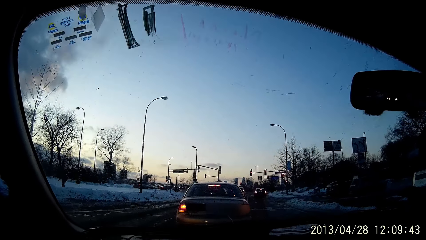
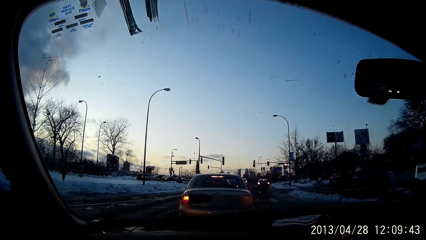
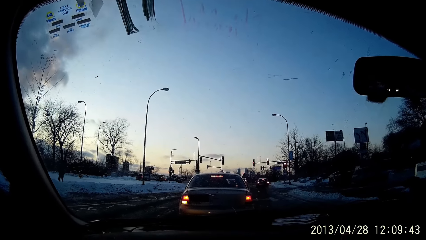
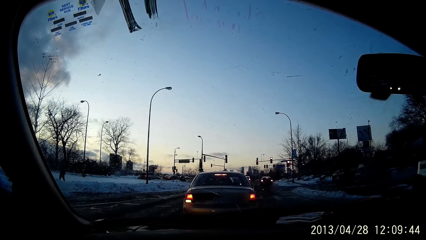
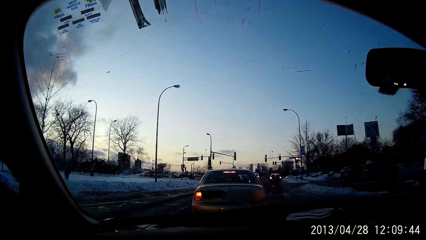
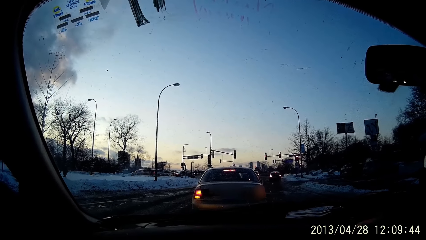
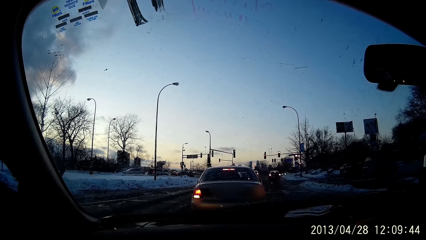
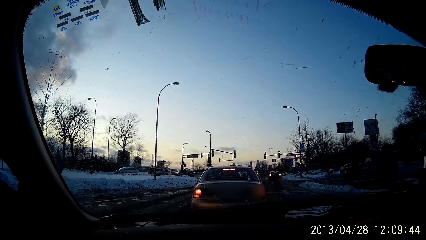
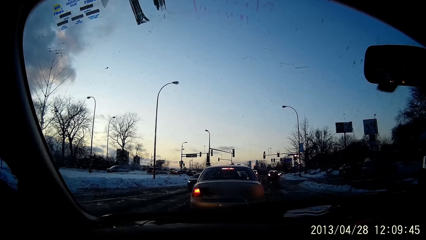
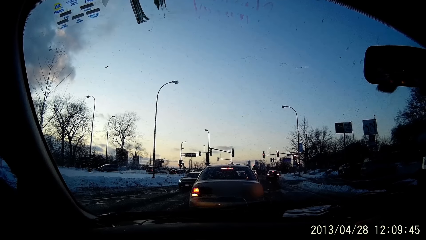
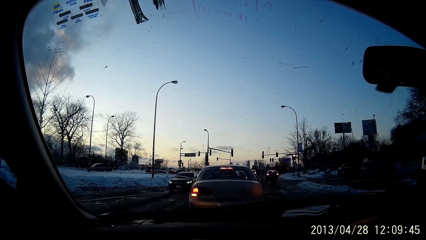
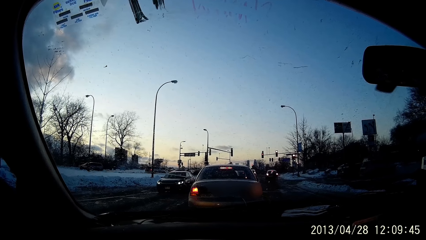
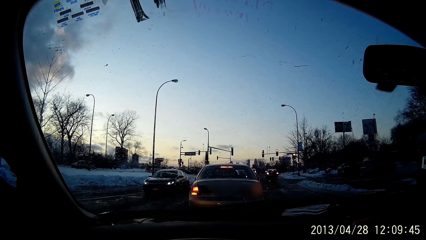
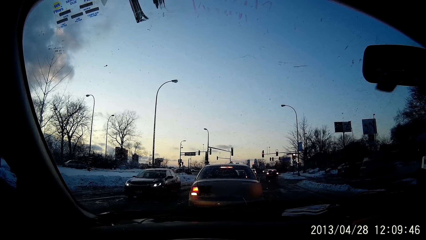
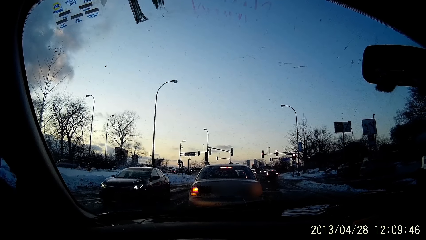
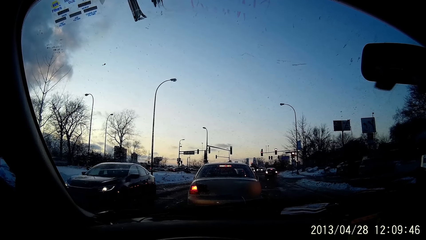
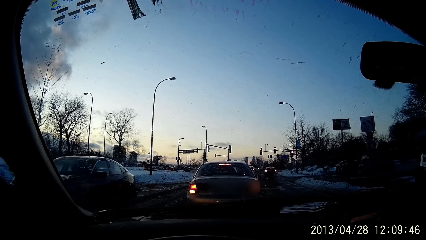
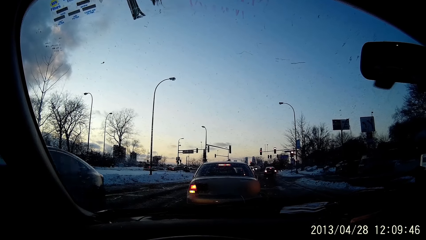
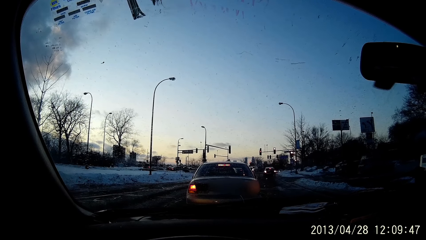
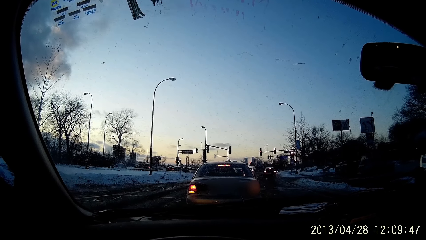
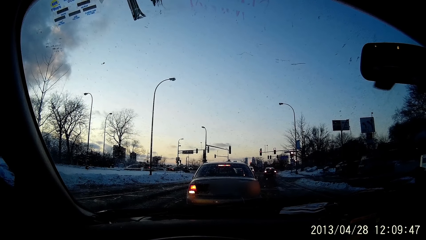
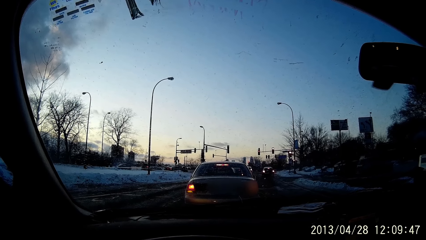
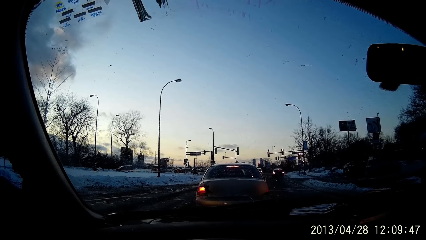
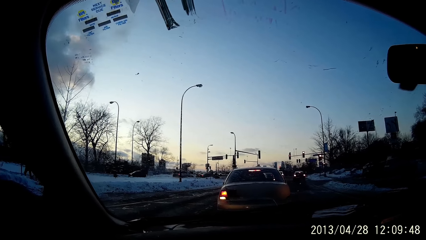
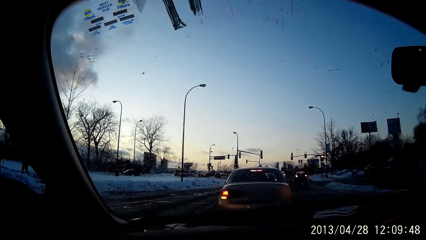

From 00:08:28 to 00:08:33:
The camera wearer stops the vehicle on the traffic jam.

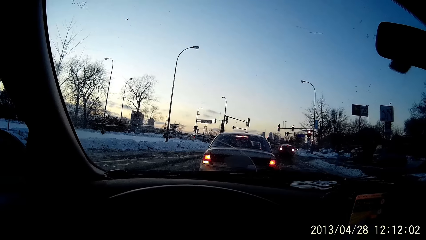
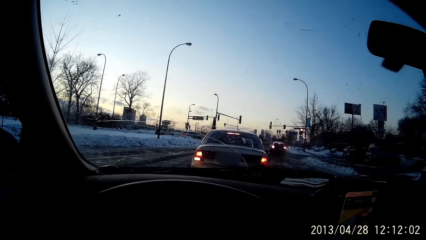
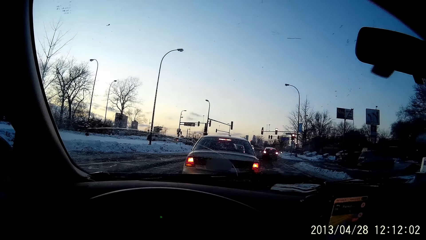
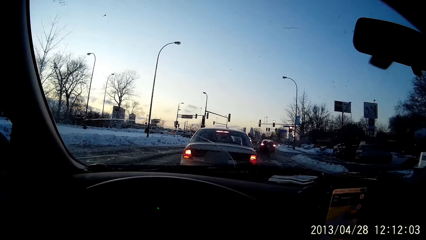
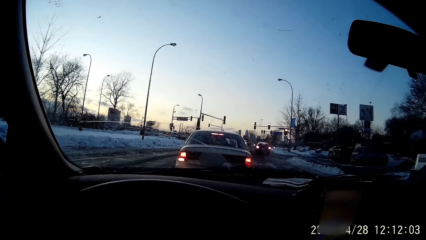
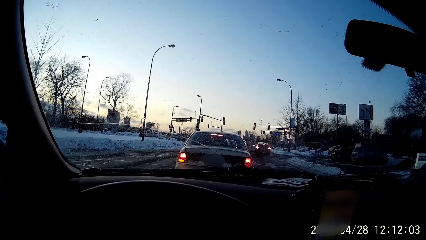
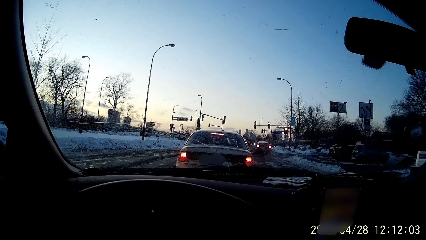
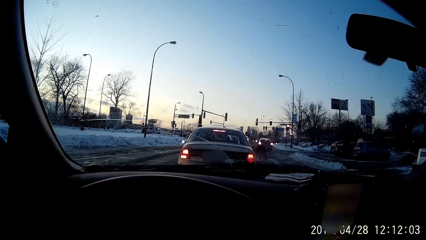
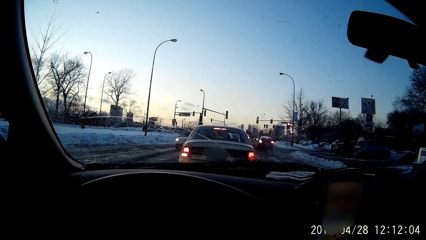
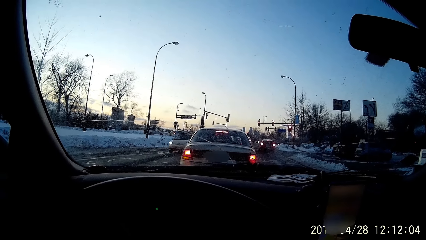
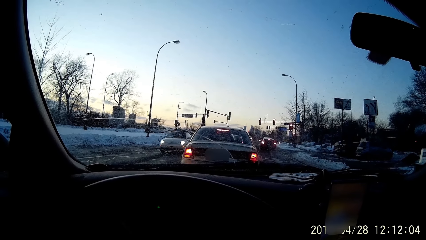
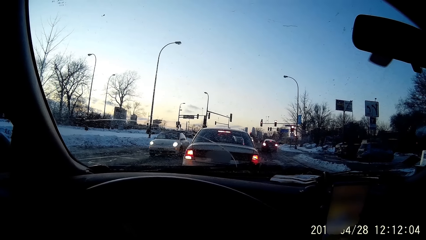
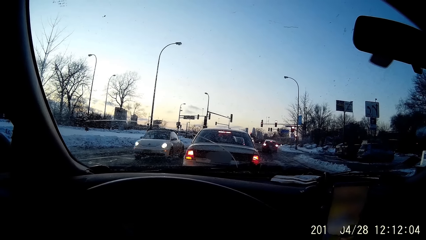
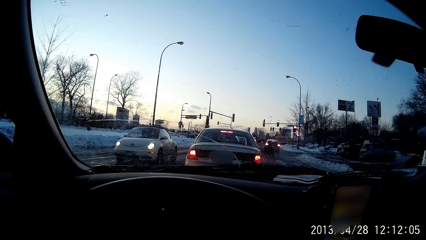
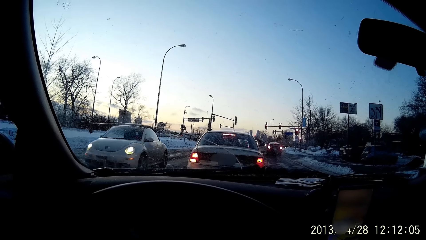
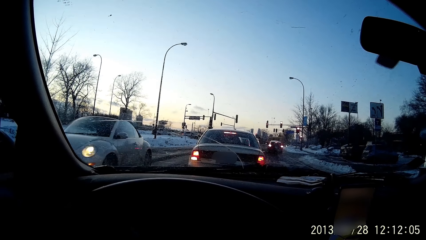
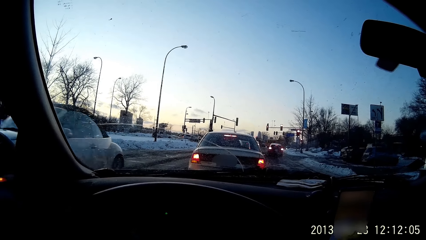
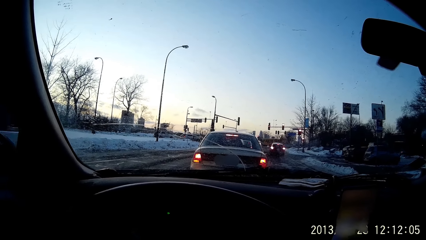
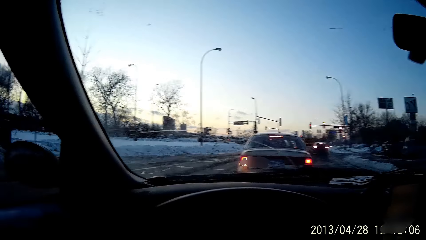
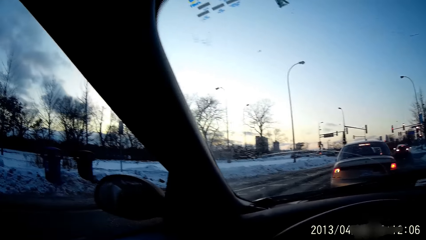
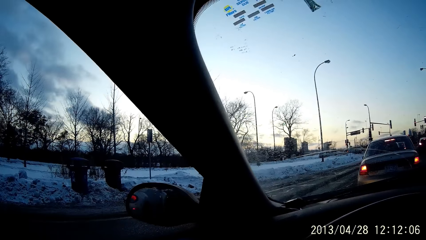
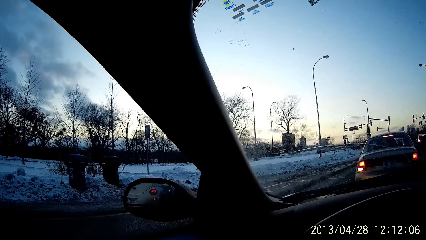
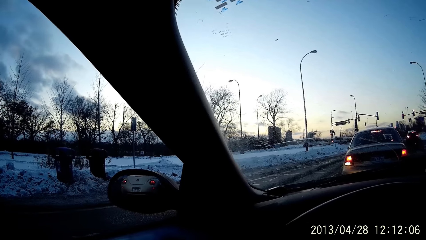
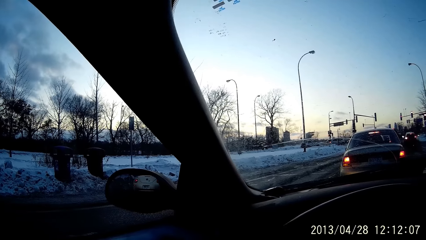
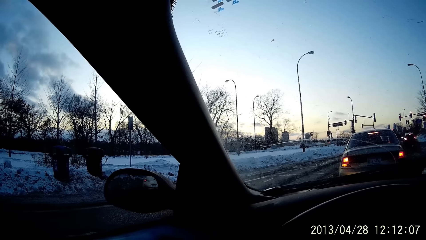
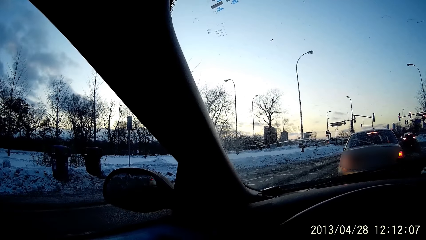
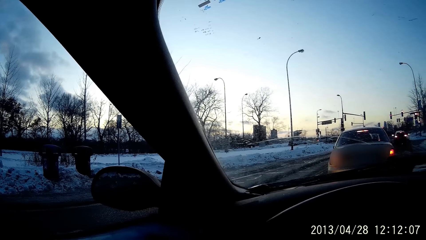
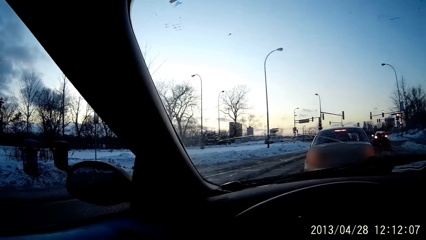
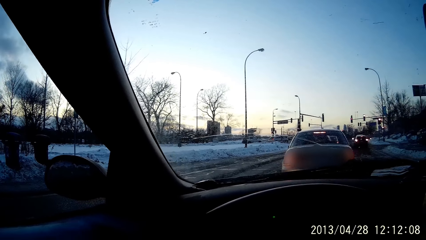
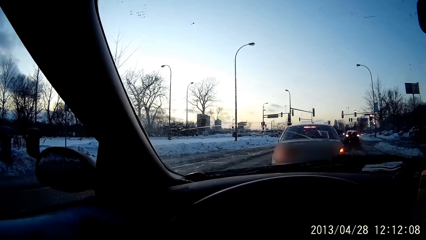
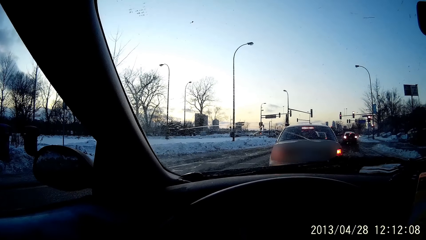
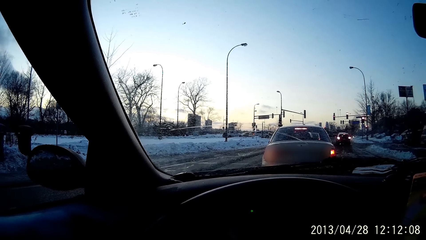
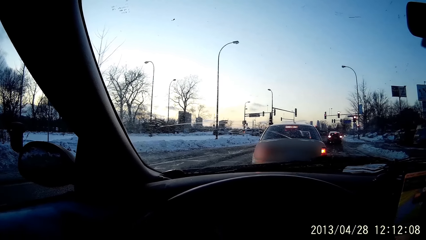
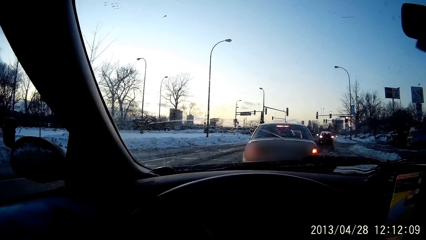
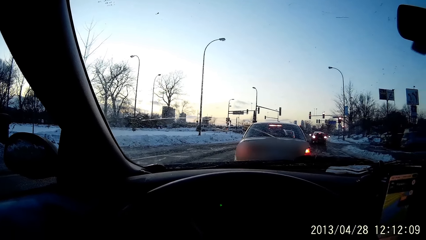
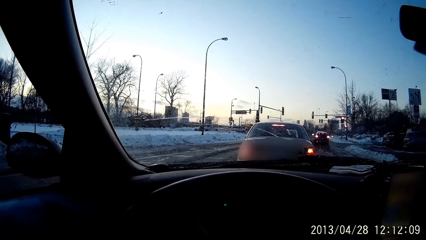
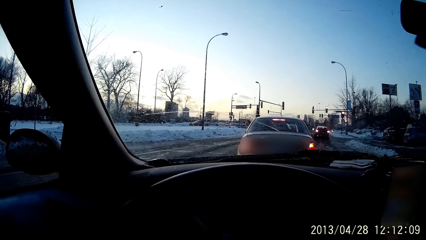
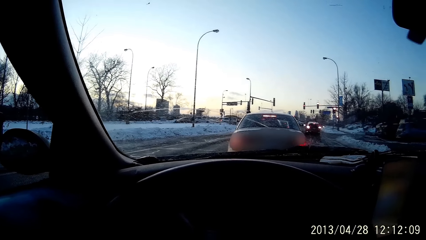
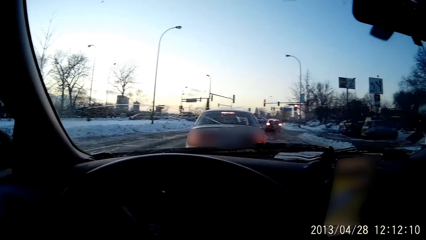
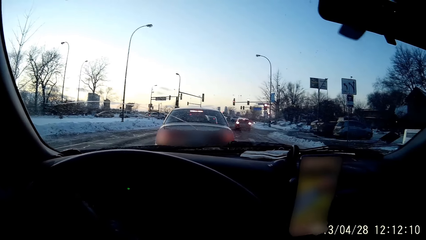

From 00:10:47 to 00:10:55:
The camera wearer scrolls the phone in the vehicle.

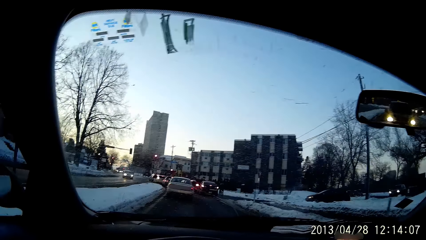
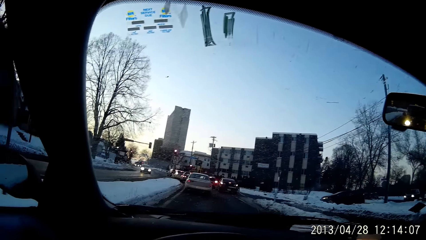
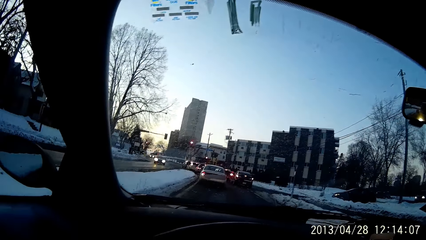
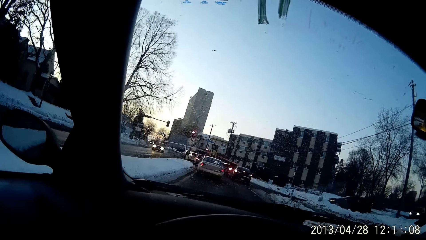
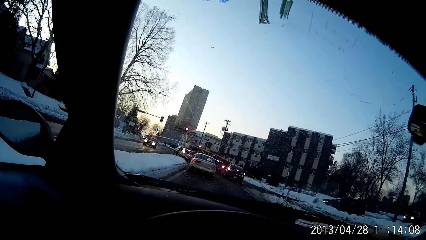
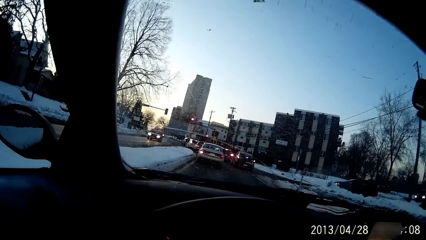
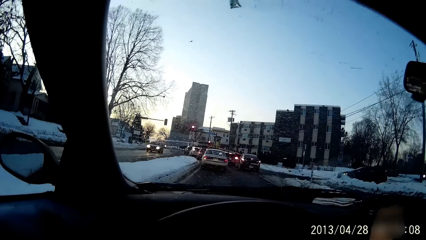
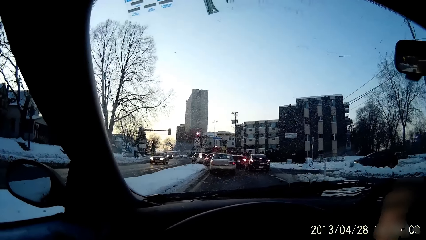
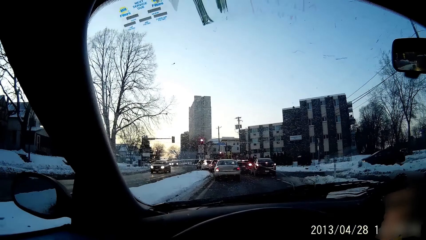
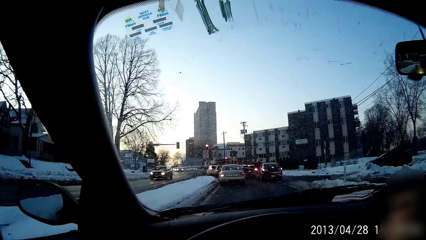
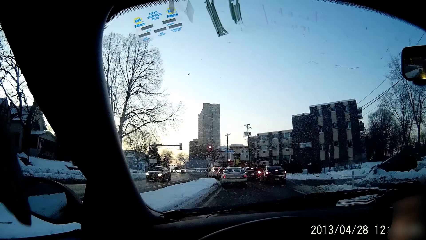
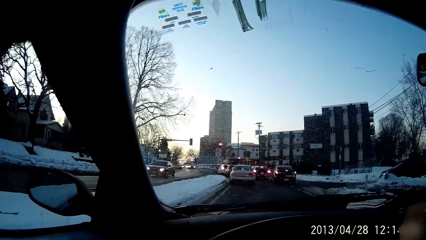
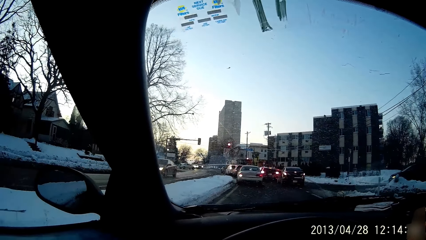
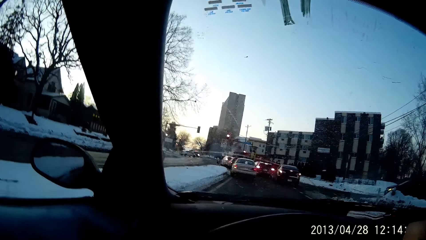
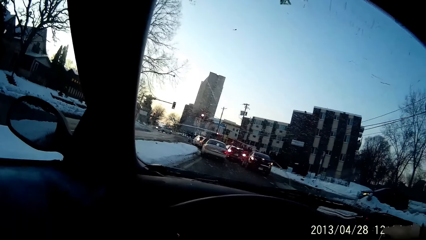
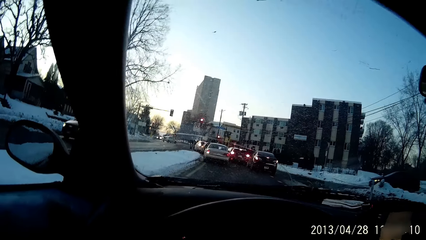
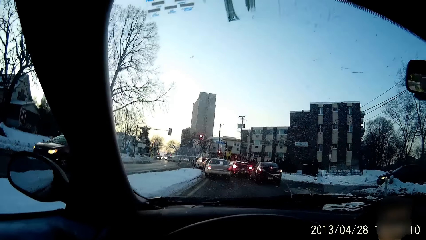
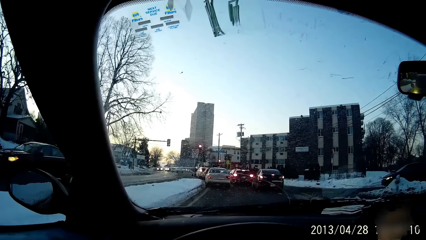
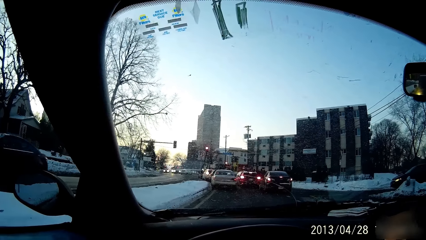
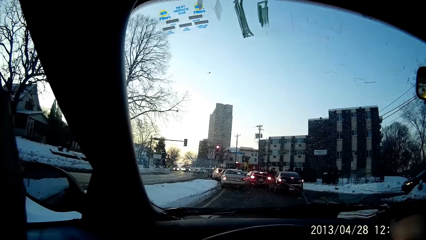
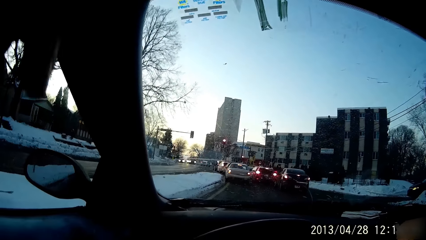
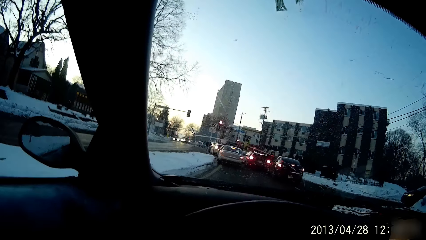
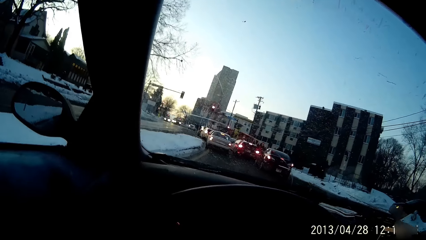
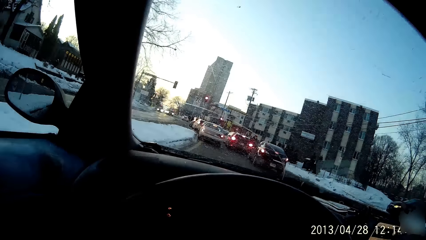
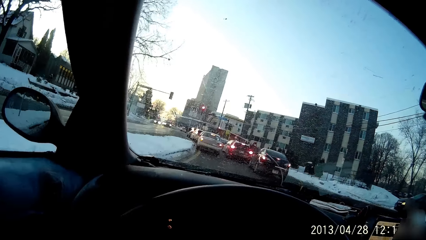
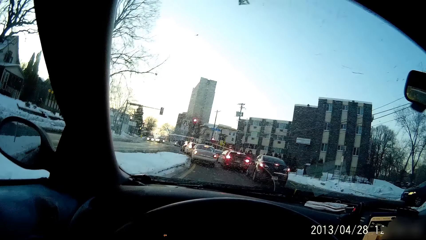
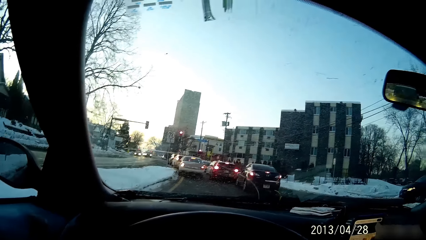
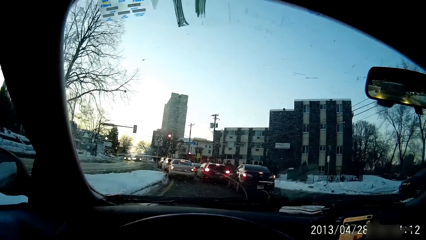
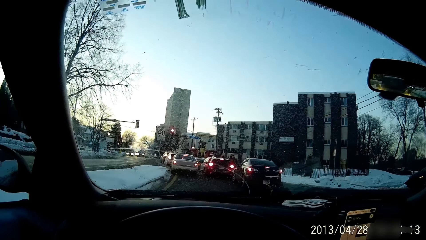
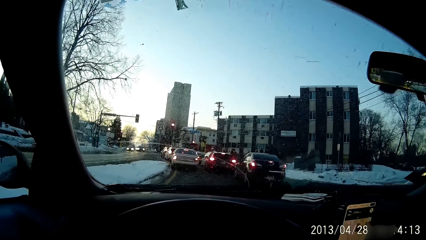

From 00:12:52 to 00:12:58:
The camera wearer stops the vehicle on the traffic jam.
